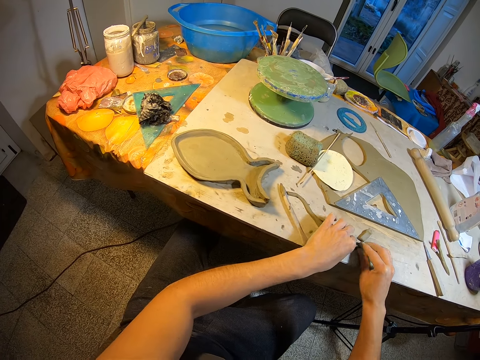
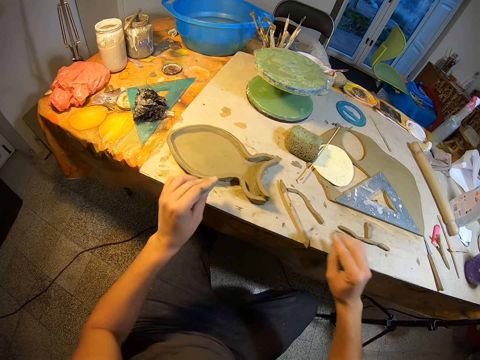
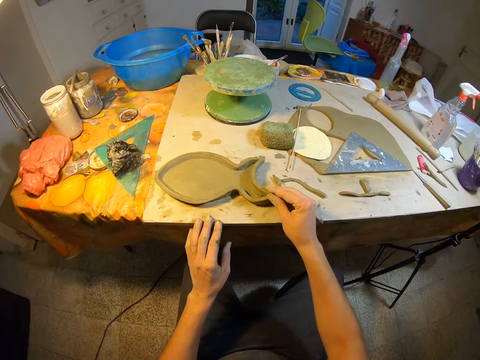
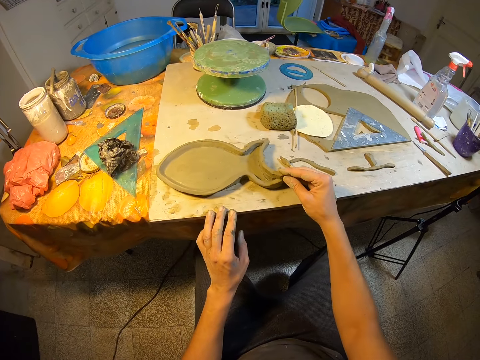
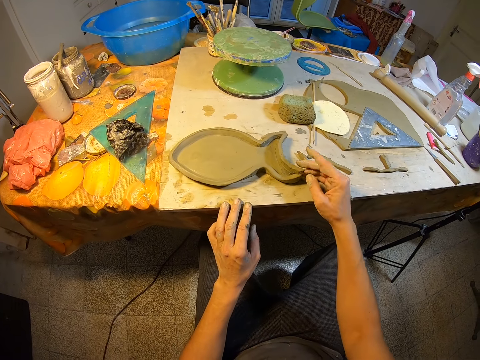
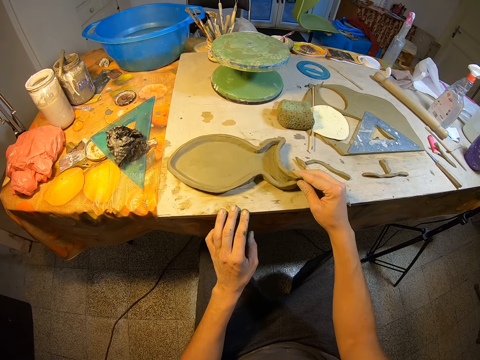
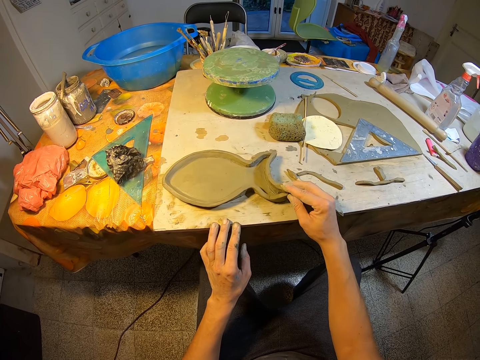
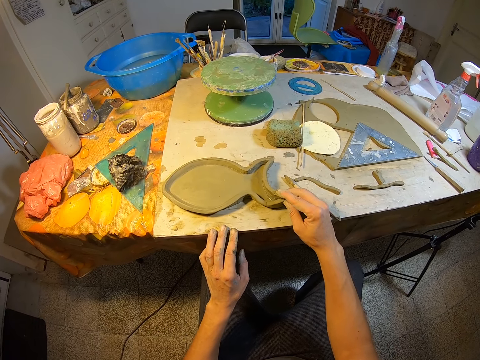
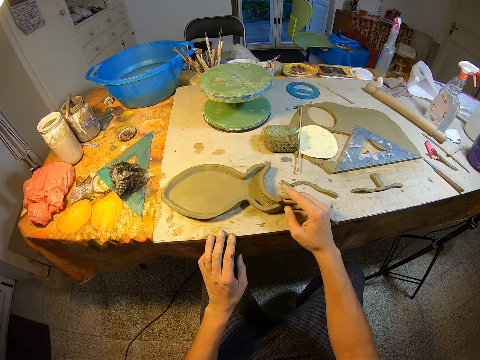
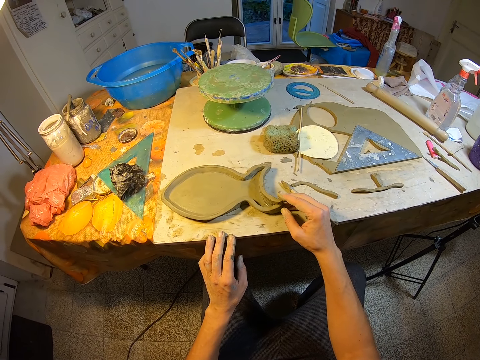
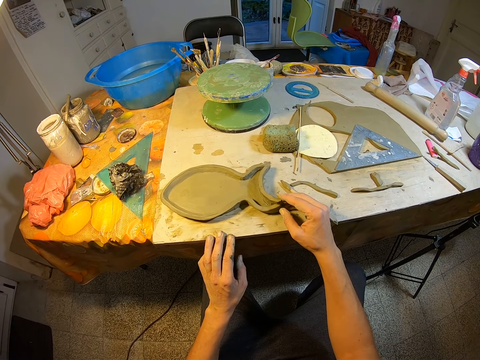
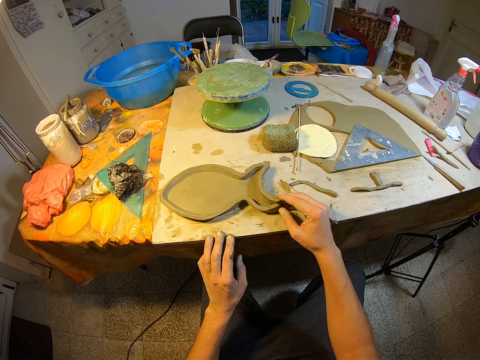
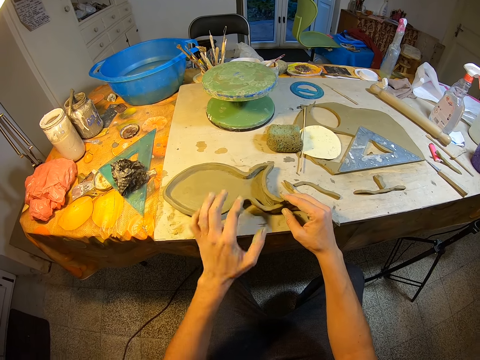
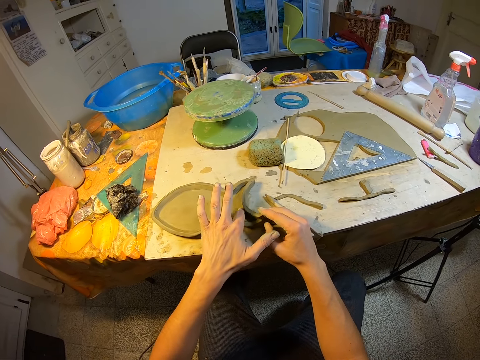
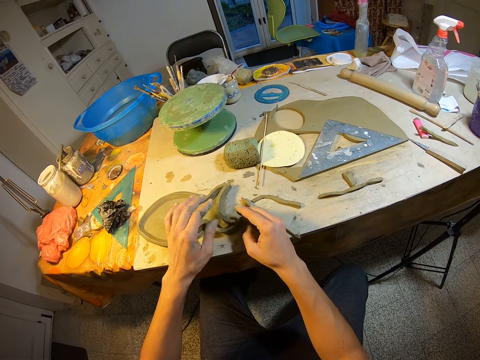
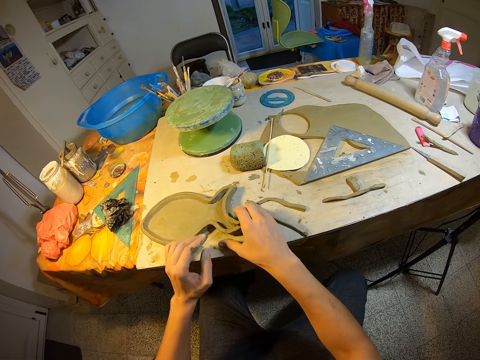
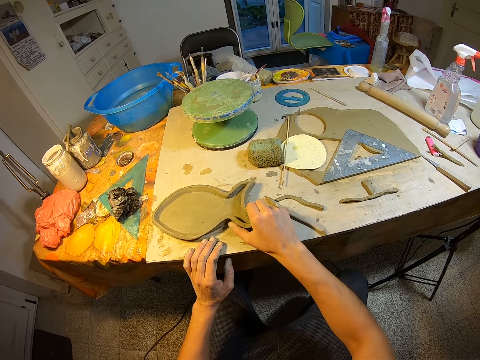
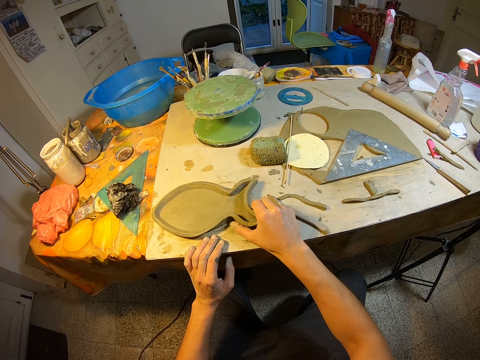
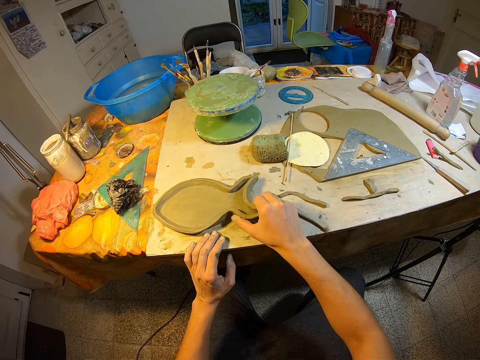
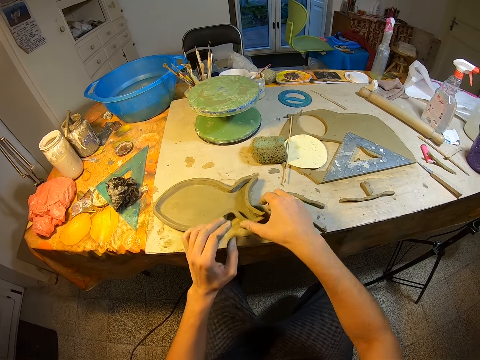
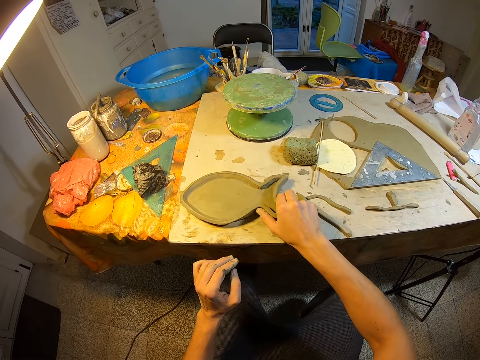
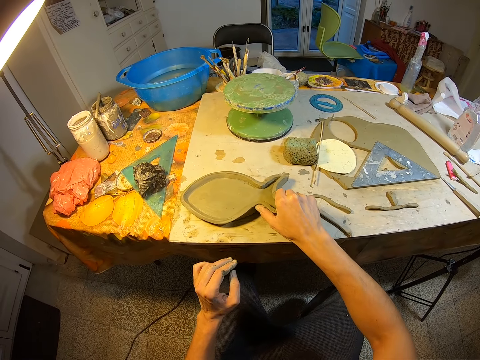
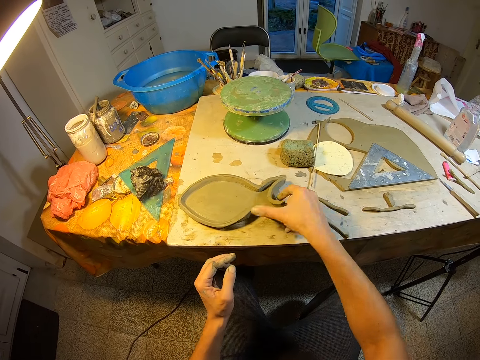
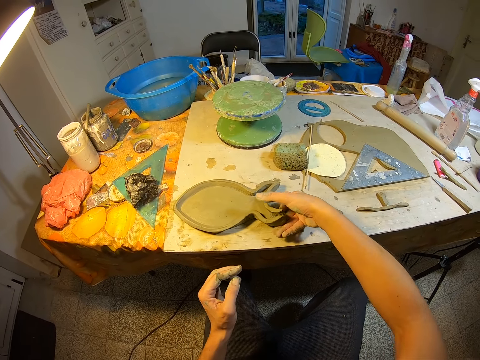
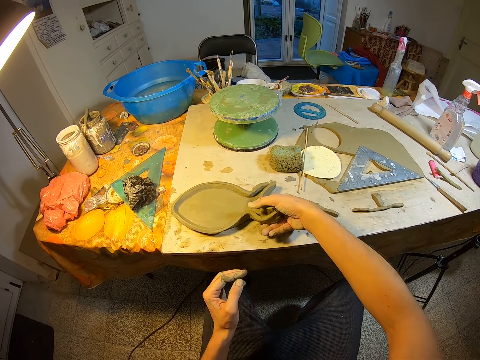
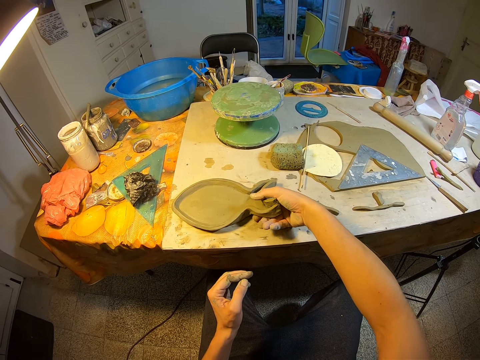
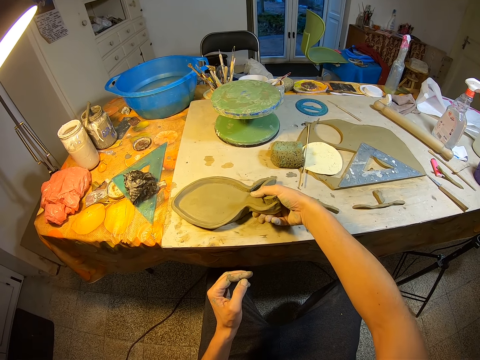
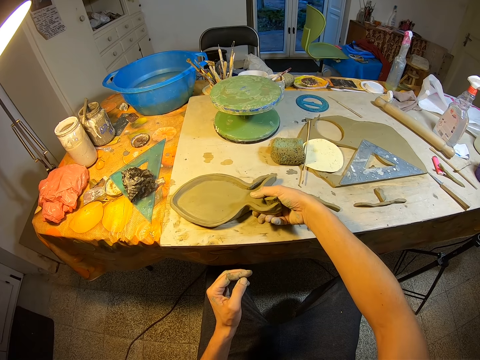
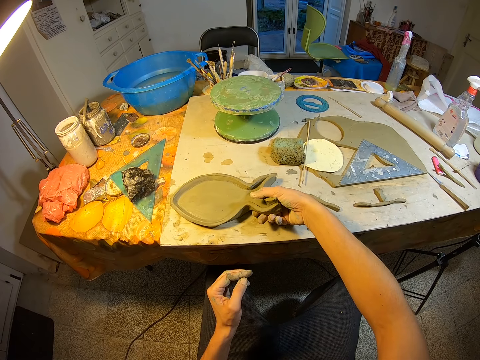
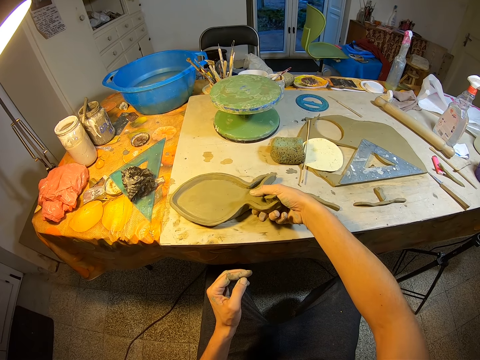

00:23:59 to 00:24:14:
The camera wearer removes his hands from the first part of the strand of clay. He adjusts the fish-like clay with his hands. He aligns the clay with the other hand. He partly lifts the fish-like clay with his right hand.

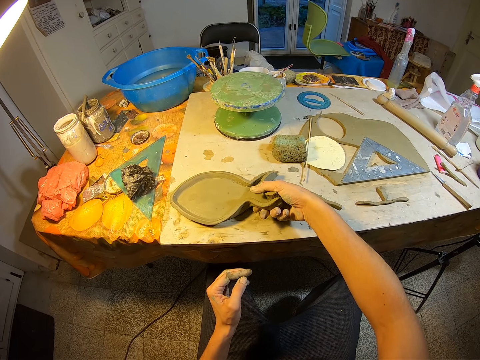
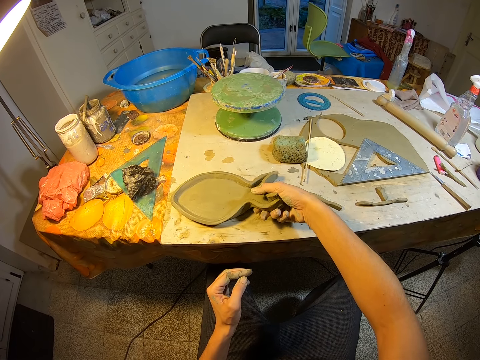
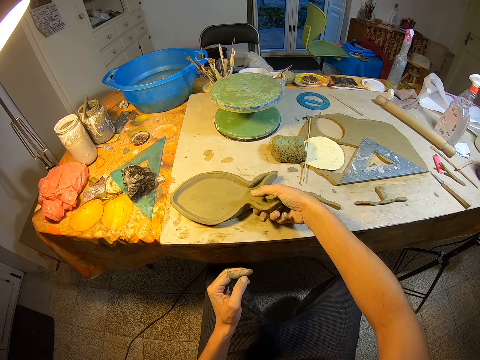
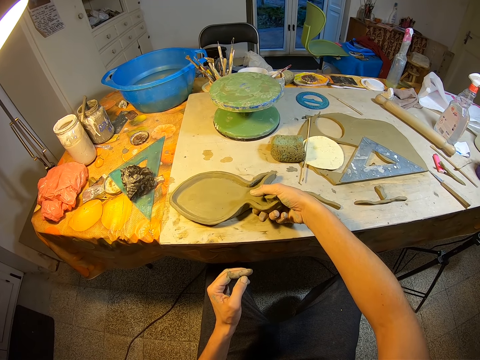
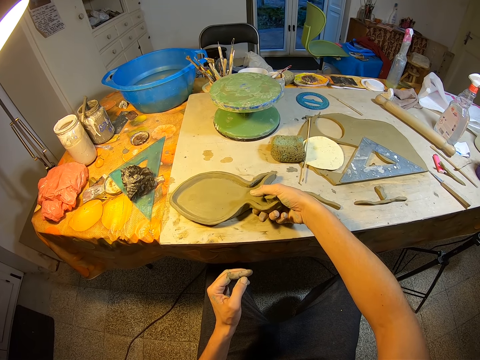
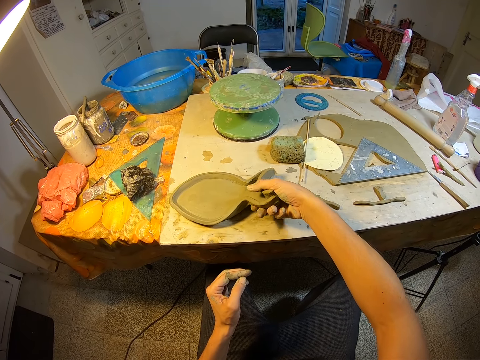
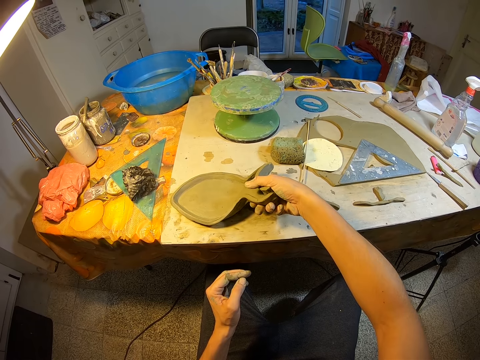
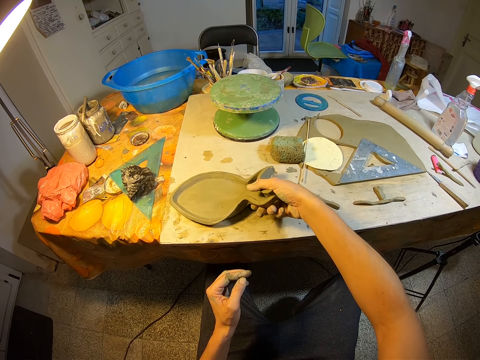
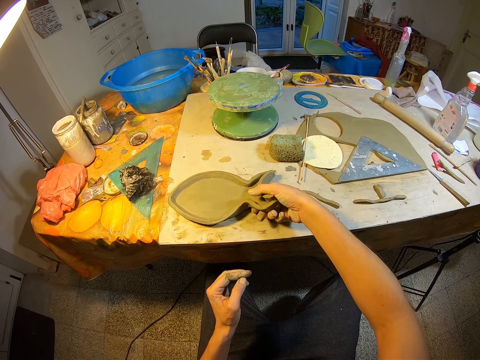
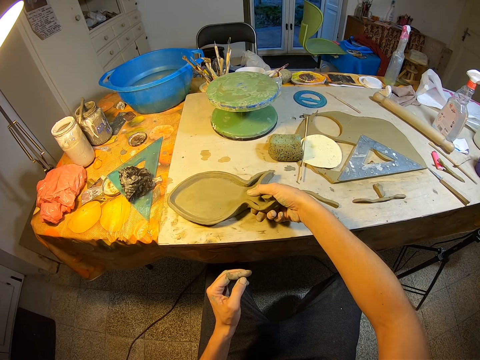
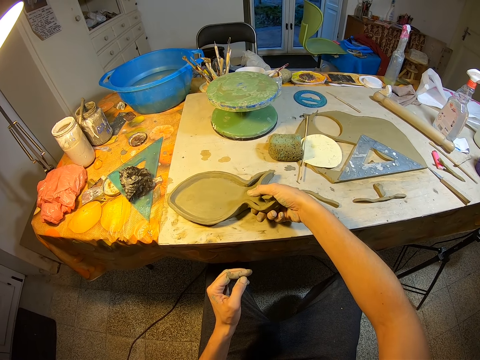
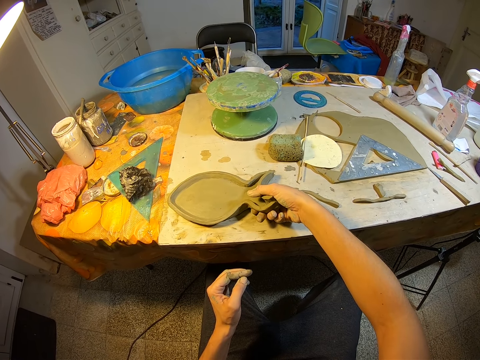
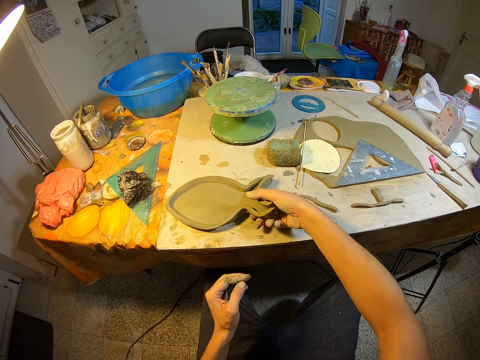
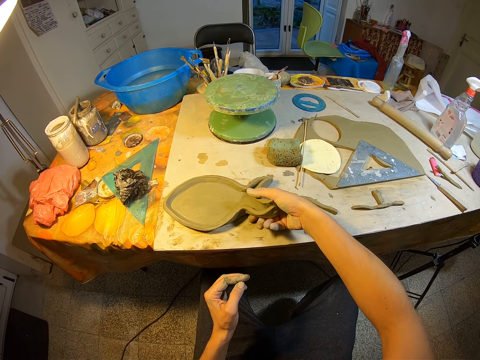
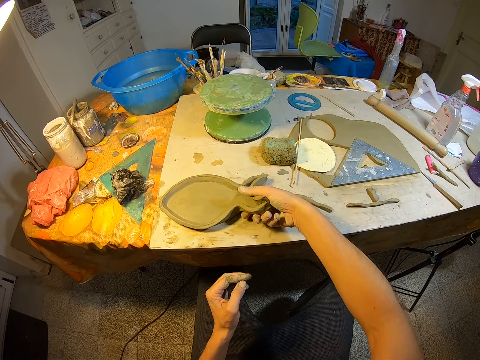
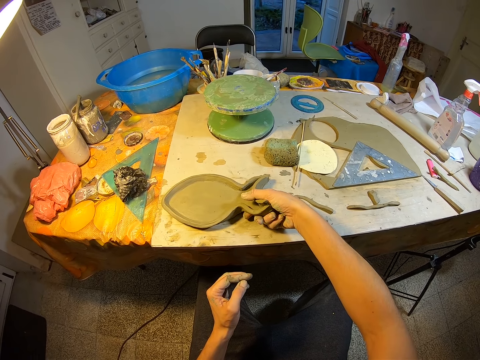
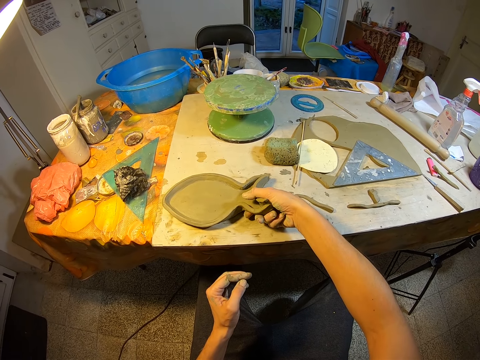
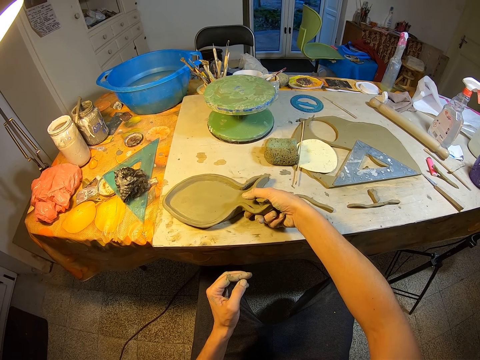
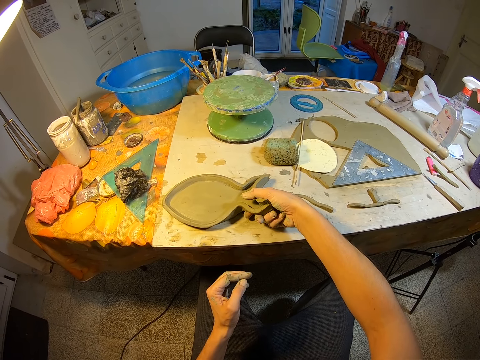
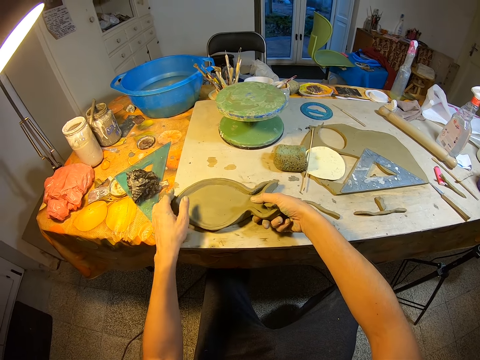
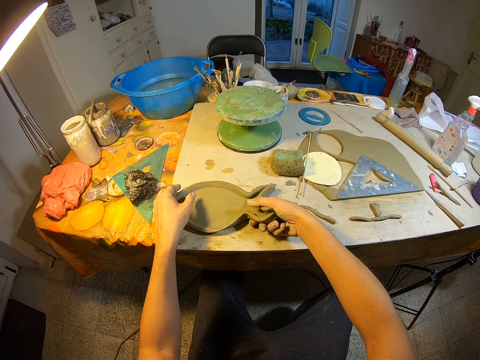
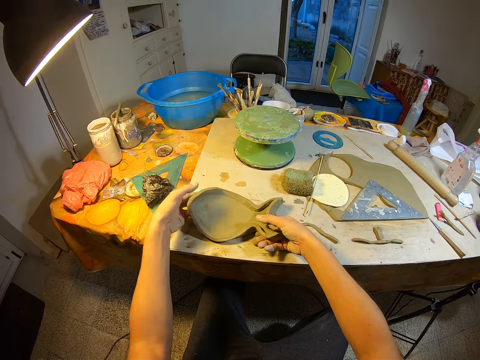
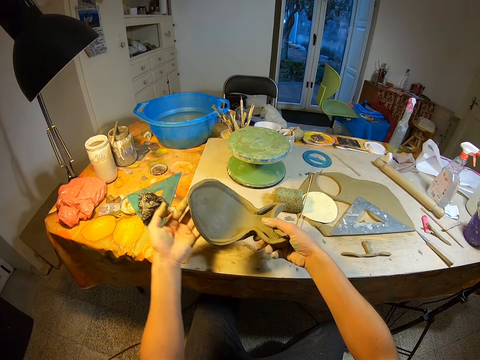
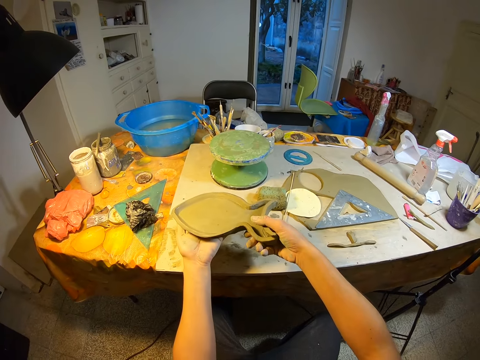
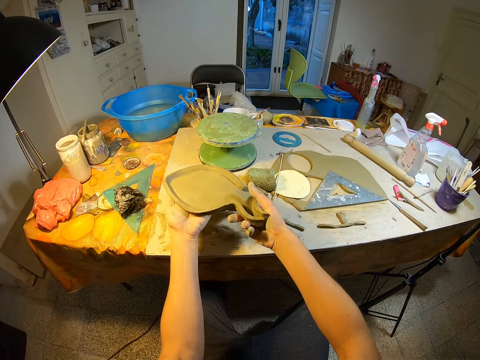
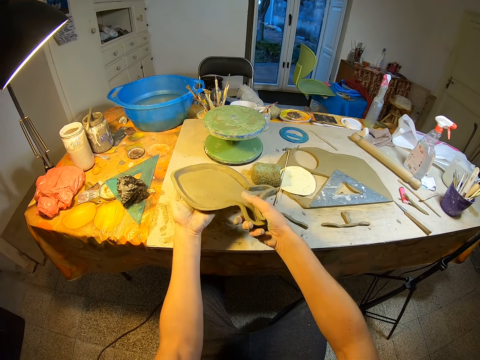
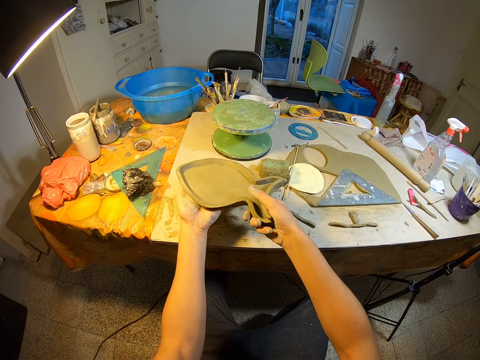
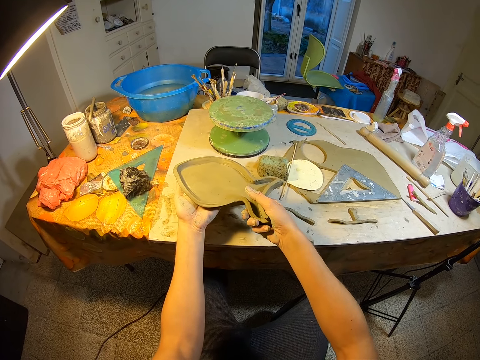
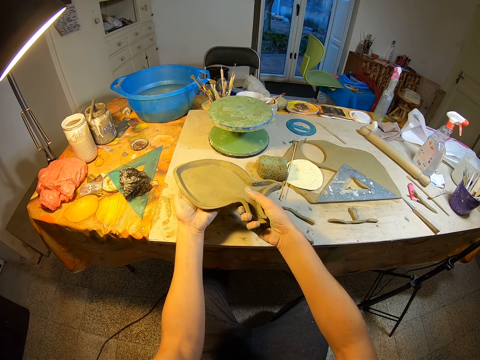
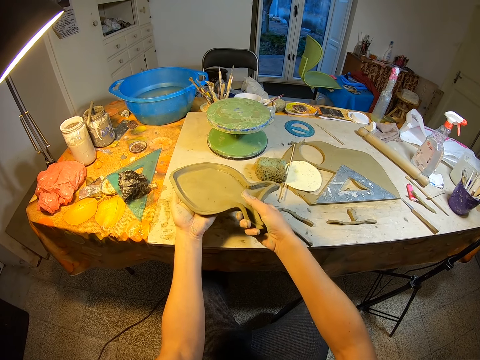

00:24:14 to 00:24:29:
The camera wearer lifts the fish-like clay from the table with his hands. He stares at the clay.
